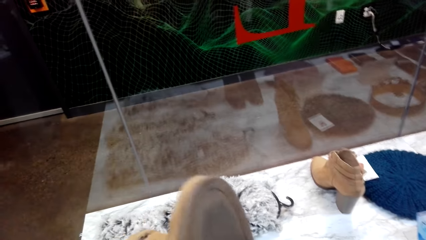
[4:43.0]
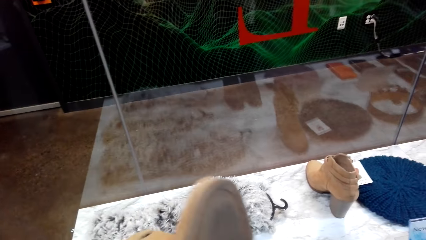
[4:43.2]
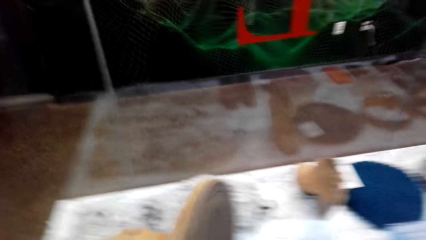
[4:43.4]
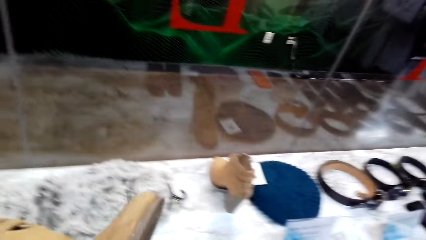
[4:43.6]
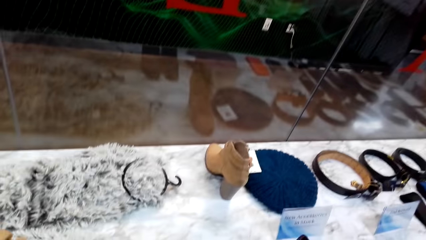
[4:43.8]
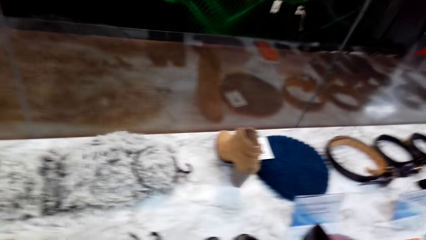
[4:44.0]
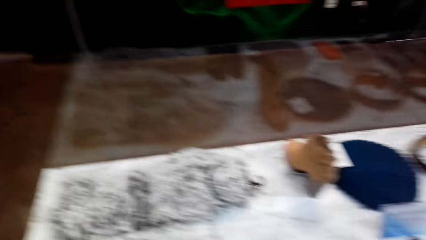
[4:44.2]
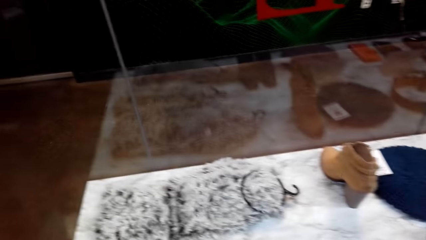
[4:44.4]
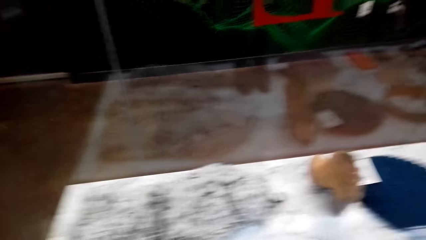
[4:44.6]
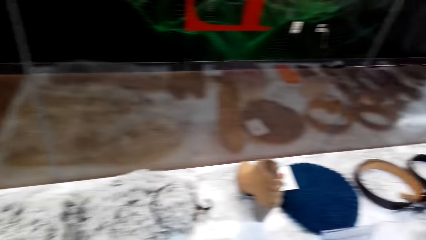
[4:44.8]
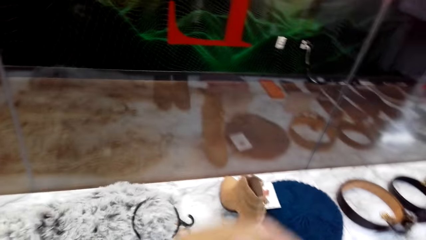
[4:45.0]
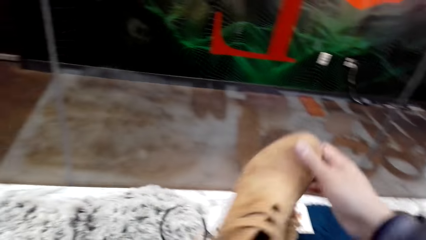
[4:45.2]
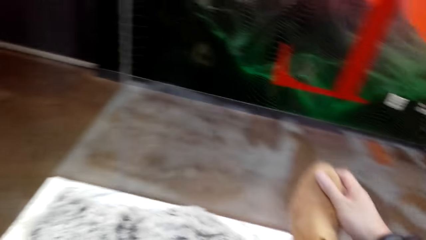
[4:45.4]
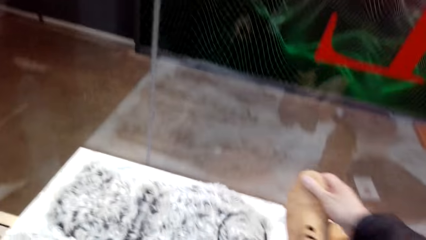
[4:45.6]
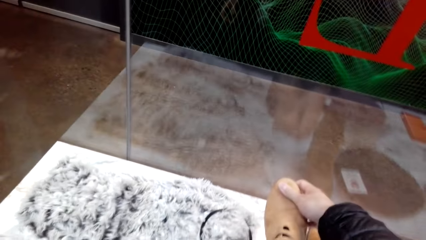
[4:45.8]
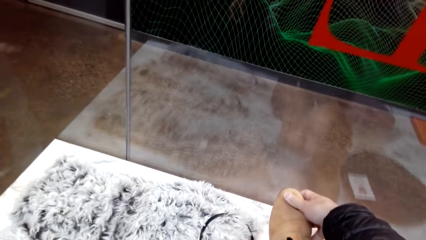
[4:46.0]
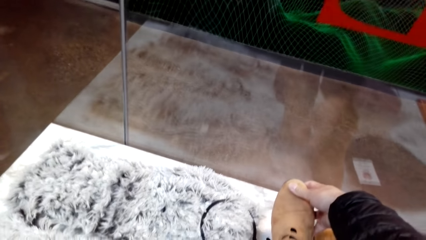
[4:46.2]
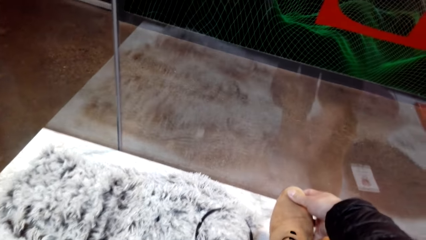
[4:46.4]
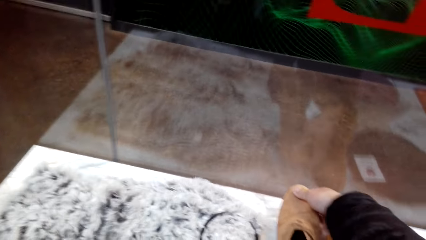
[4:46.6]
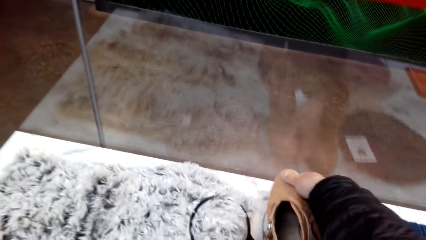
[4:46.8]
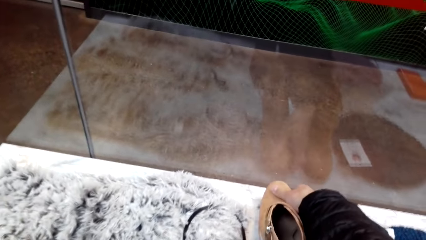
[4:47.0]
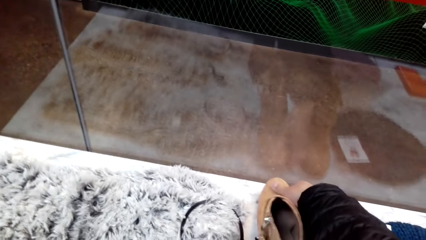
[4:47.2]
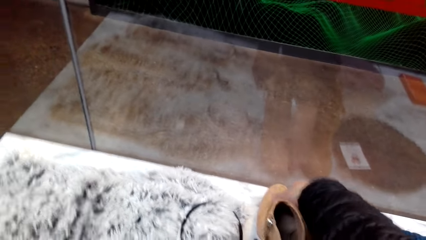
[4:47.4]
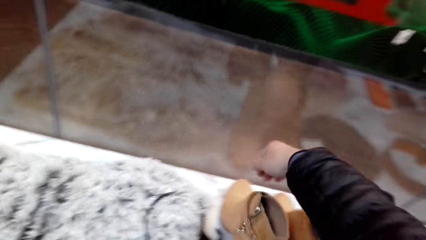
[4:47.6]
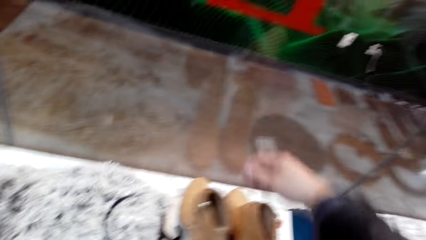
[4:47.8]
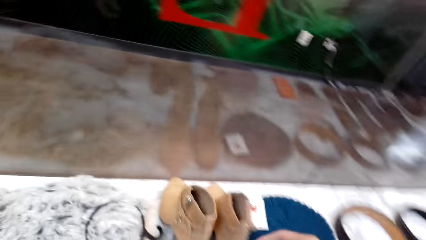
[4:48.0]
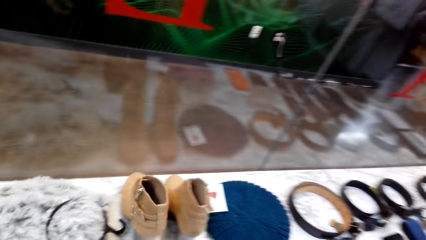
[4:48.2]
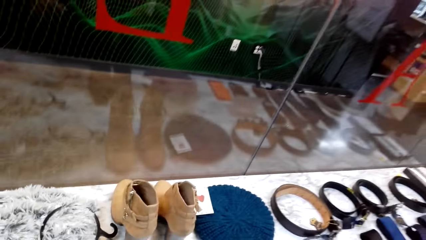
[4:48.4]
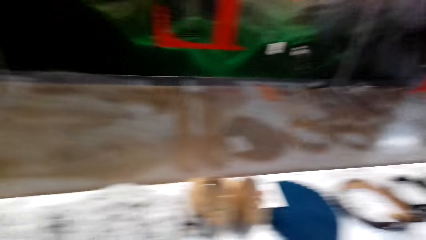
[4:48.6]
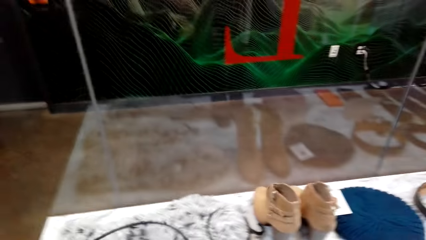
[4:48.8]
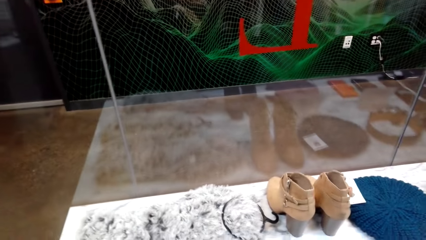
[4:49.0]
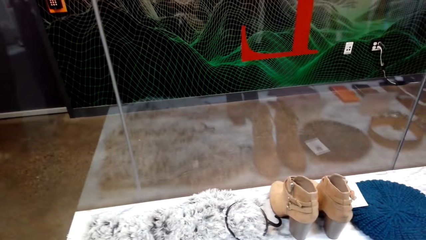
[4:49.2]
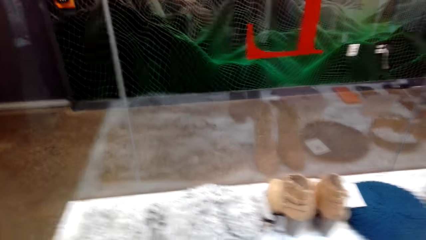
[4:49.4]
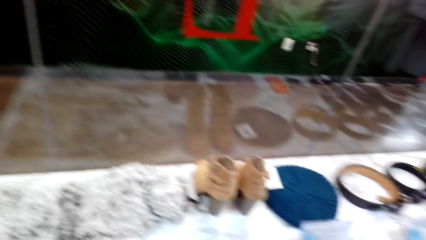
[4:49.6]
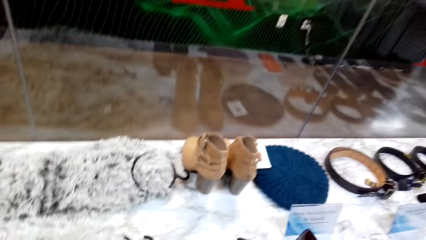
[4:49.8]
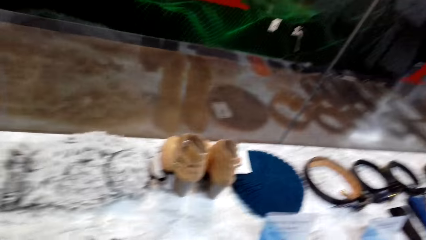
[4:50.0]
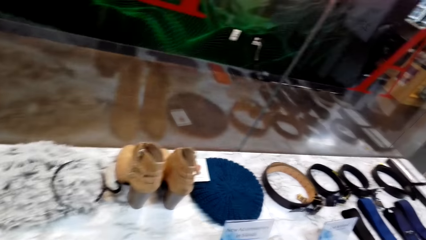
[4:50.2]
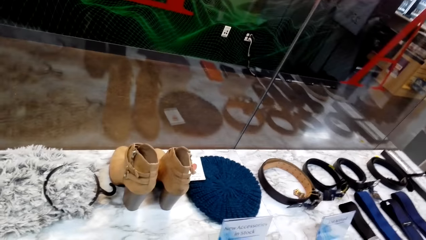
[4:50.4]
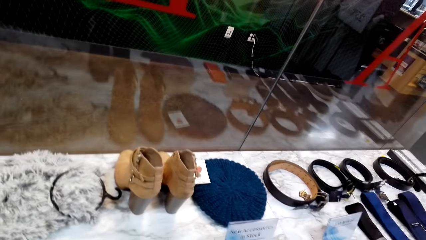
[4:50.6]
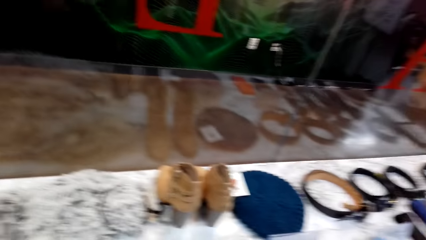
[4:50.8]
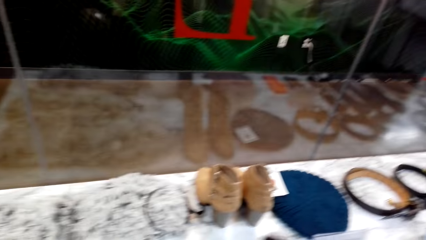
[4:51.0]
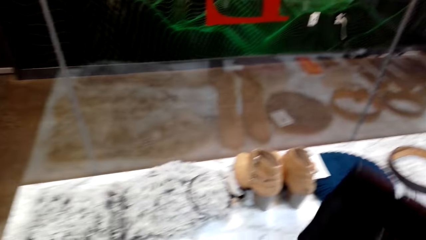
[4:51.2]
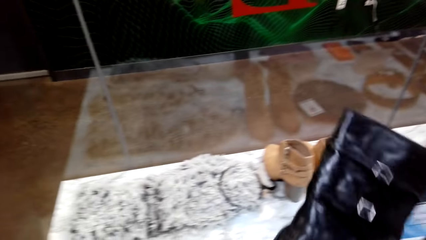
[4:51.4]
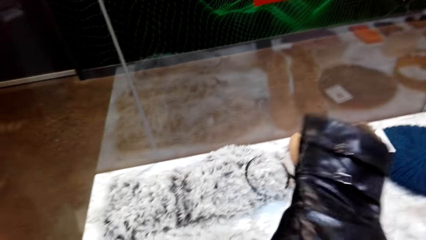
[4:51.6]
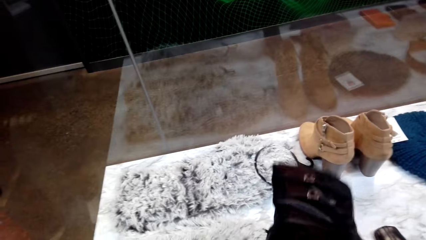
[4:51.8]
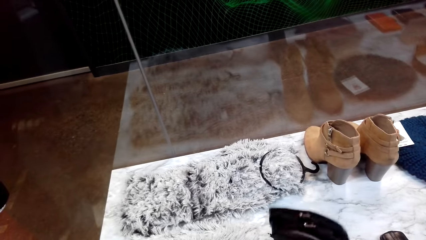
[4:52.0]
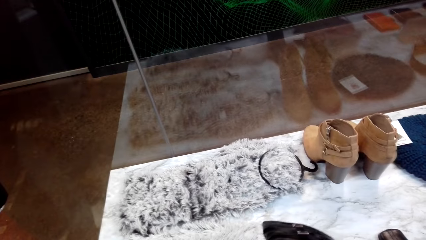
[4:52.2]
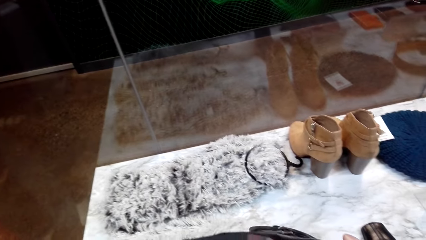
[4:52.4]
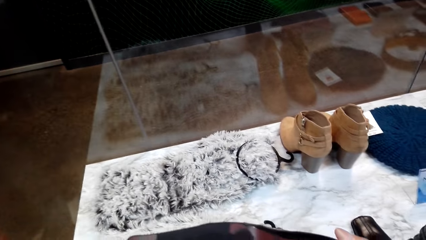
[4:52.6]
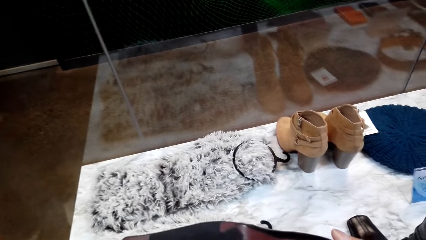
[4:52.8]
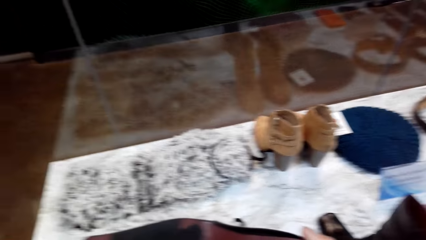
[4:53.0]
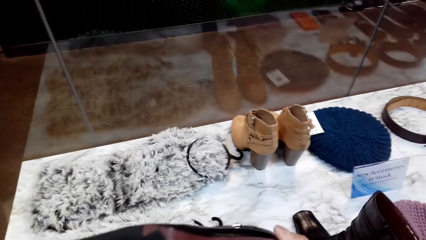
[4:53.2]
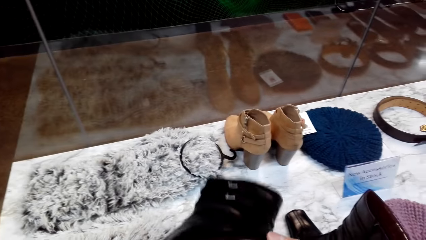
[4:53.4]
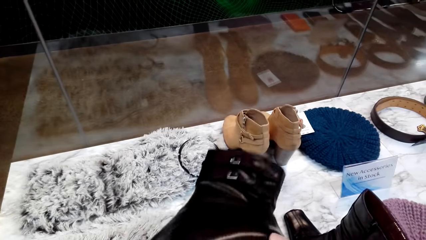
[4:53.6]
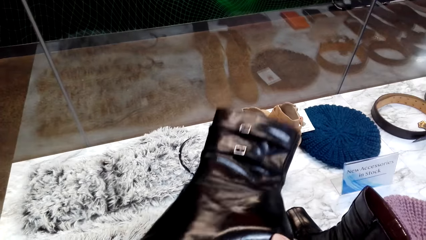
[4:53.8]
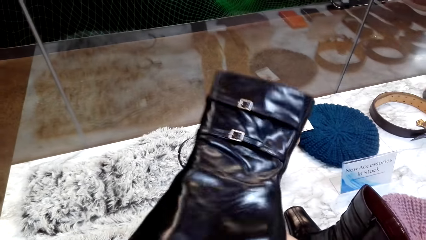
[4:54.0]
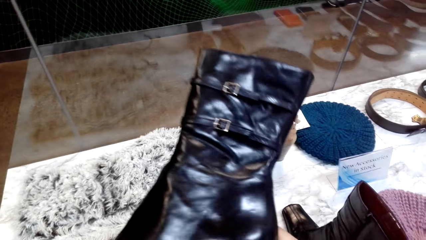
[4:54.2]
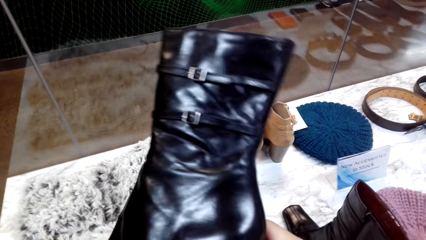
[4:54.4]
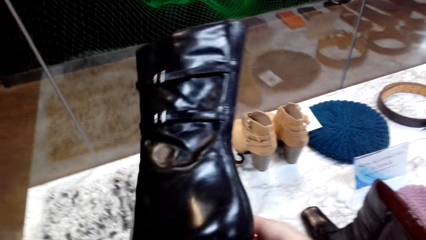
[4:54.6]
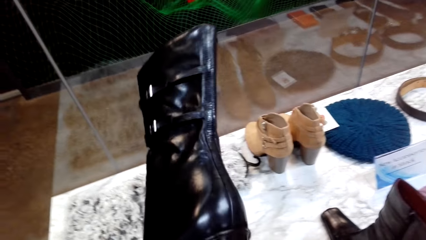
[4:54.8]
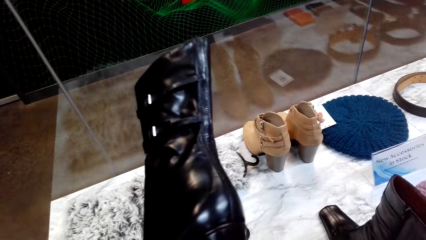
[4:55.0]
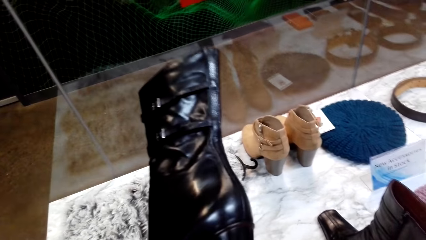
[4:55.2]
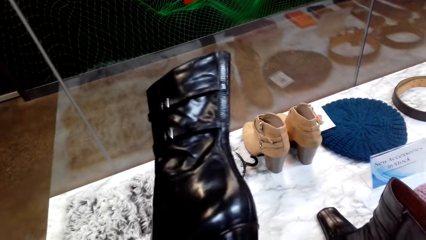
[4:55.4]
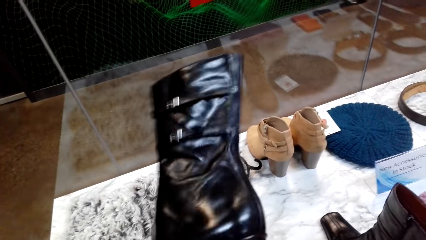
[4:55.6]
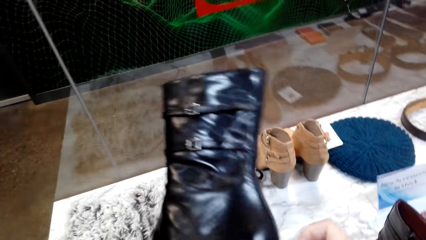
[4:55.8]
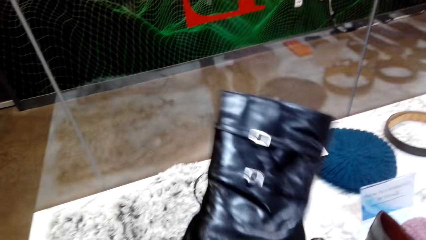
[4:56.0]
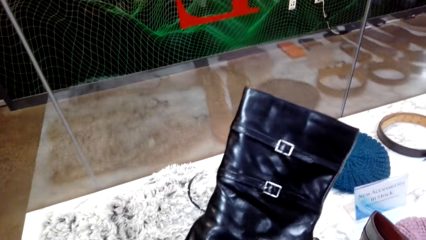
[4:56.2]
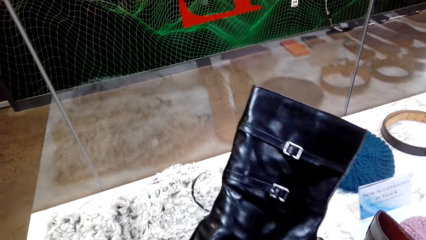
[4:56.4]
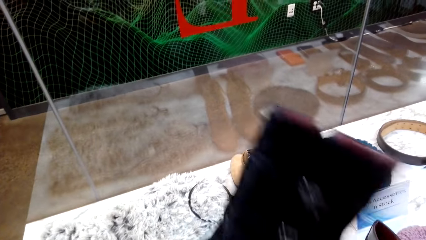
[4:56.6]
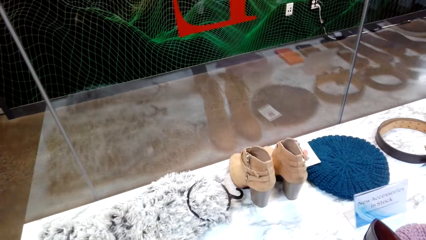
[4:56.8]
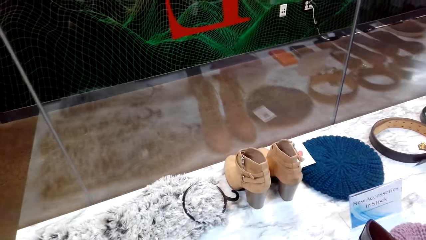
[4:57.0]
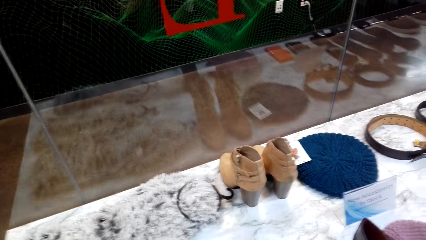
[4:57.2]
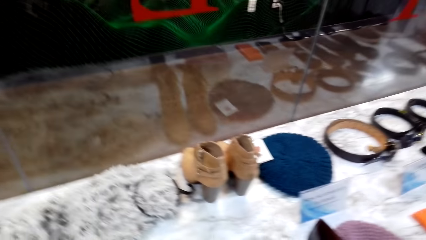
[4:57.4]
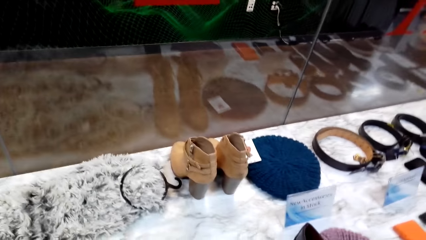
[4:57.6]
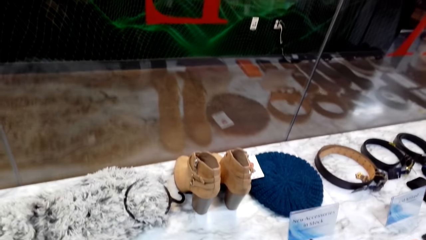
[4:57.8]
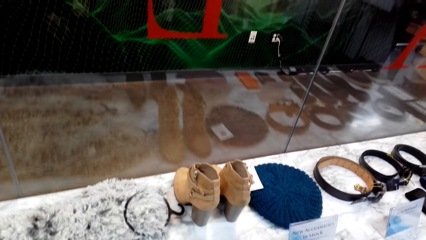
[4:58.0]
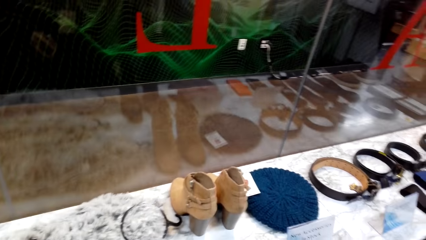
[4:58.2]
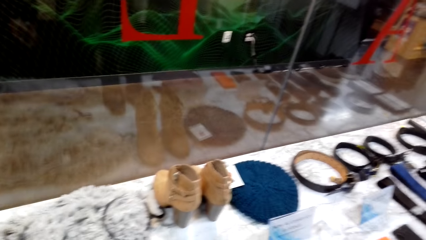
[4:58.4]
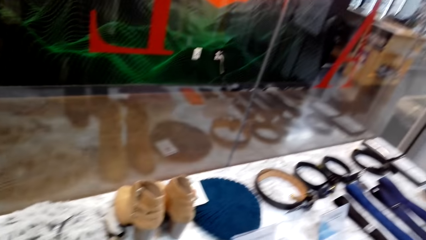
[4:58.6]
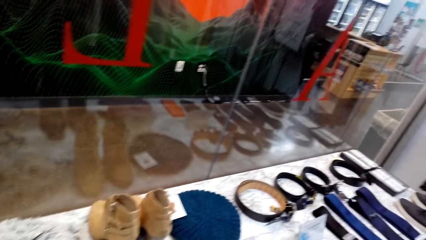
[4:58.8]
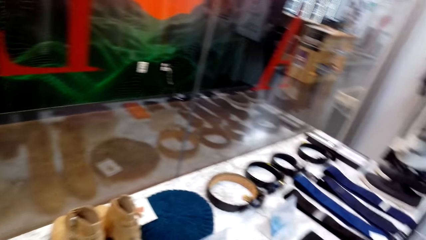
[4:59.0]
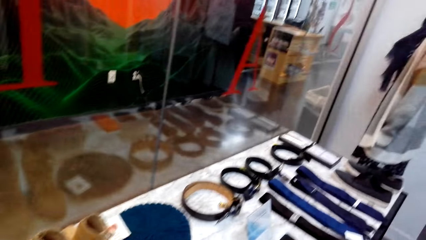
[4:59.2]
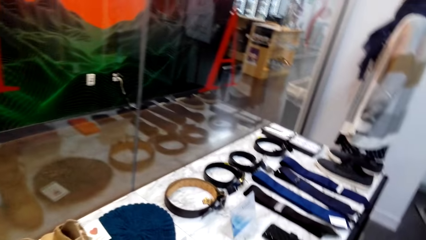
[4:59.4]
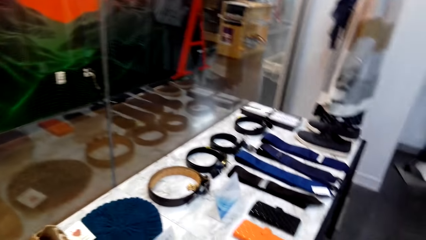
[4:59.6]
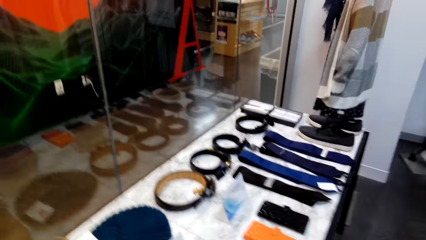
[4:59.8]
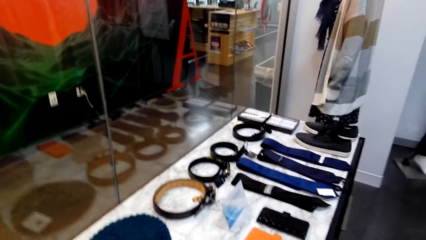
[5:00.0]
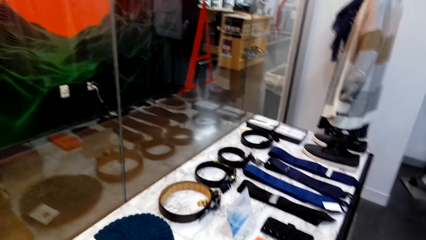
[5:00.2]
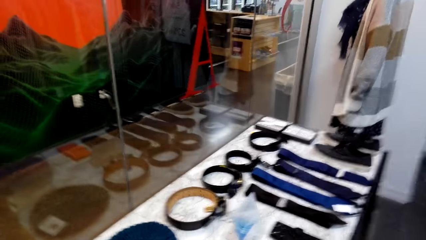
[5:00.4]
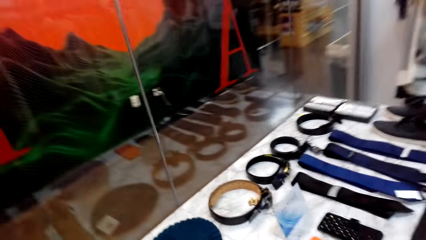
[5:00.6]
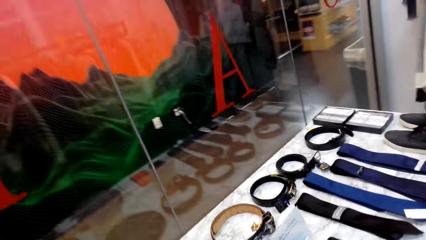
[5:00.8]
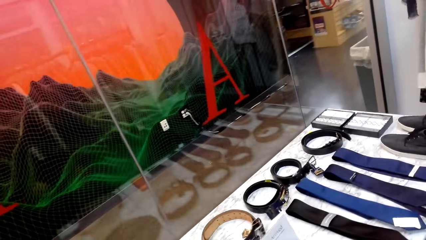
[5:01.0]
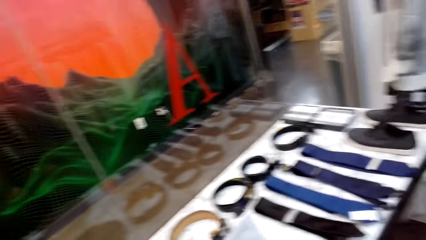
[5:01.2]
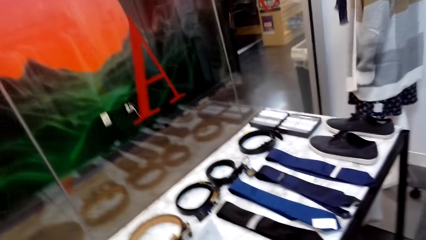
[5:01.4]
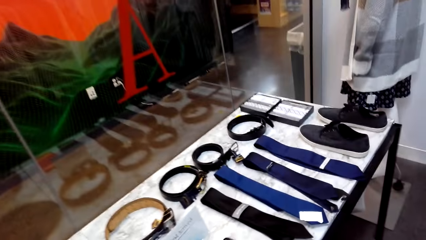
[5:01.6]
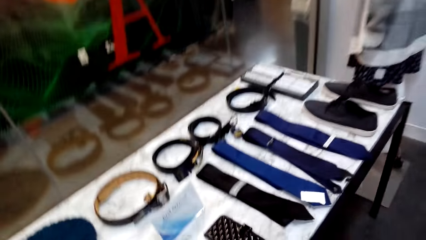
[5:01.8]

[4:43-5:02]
The camera wearer puts down the brown boot shoe on the table. He picks up a black boot shoe. He holds the shoe on his hands. He puts down the black boot shoe and walks around the store.
